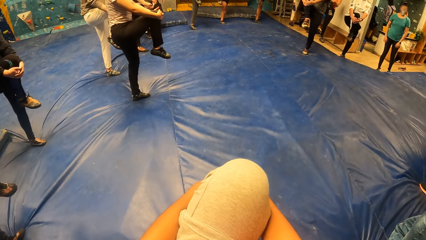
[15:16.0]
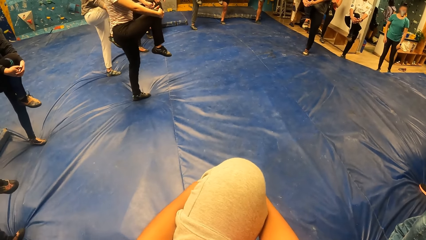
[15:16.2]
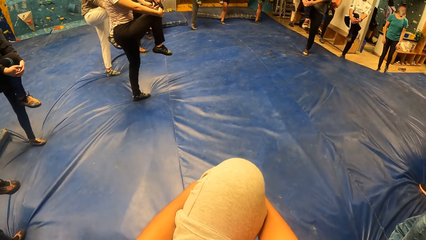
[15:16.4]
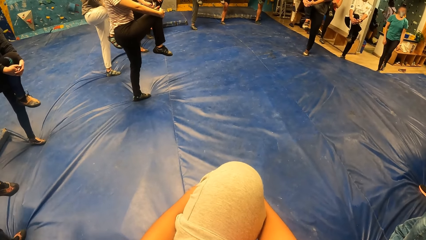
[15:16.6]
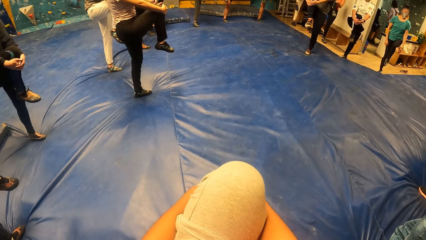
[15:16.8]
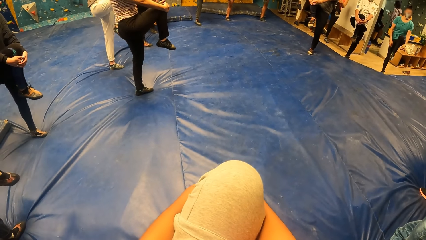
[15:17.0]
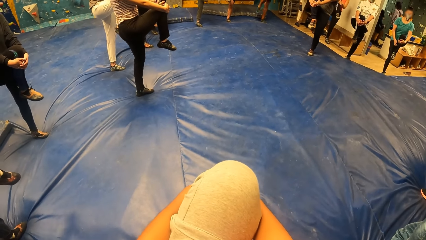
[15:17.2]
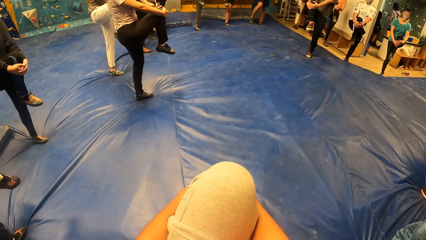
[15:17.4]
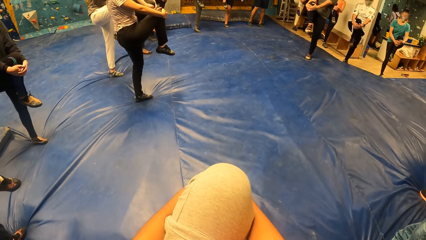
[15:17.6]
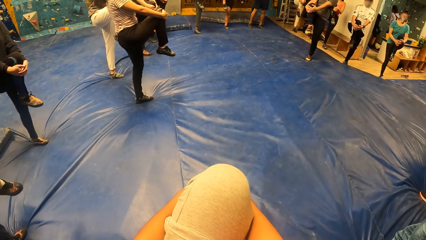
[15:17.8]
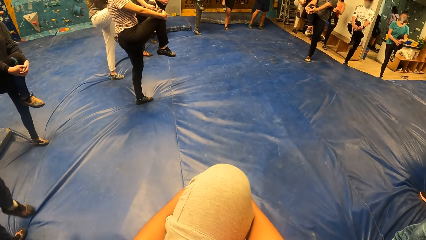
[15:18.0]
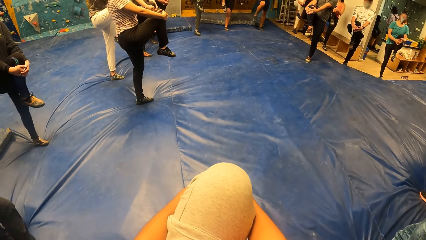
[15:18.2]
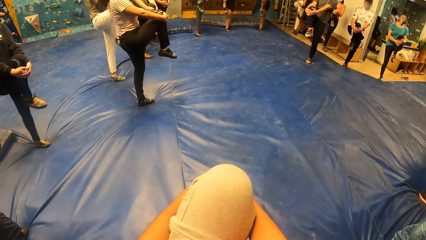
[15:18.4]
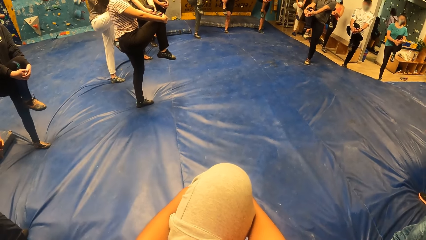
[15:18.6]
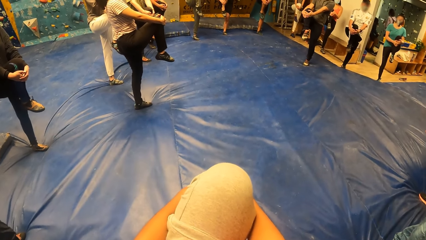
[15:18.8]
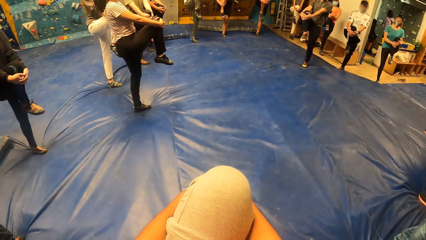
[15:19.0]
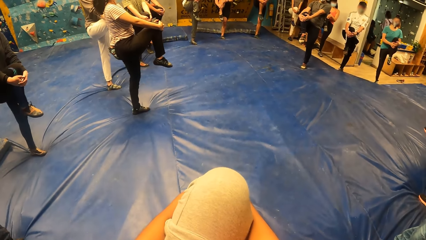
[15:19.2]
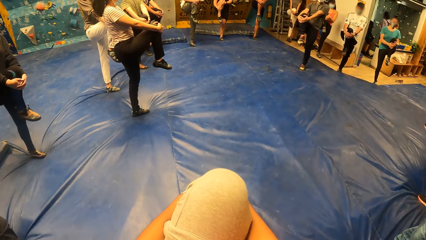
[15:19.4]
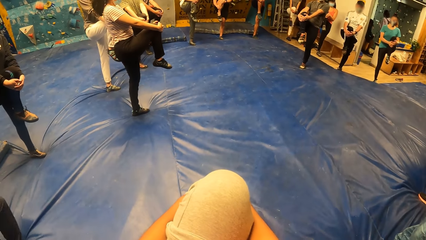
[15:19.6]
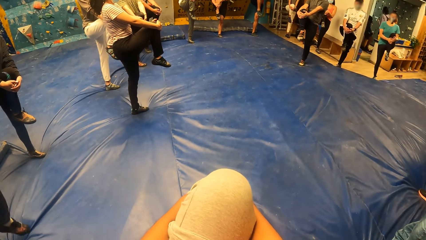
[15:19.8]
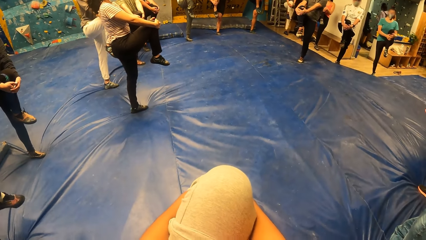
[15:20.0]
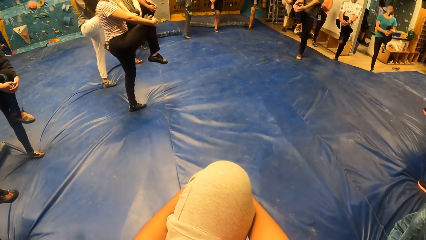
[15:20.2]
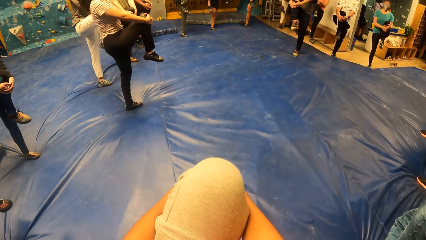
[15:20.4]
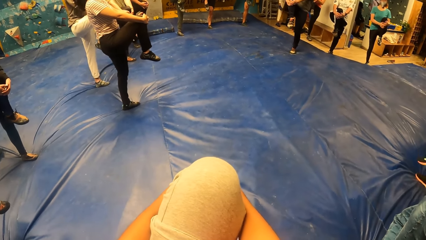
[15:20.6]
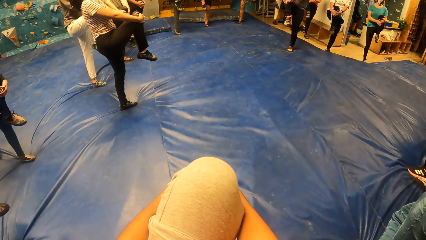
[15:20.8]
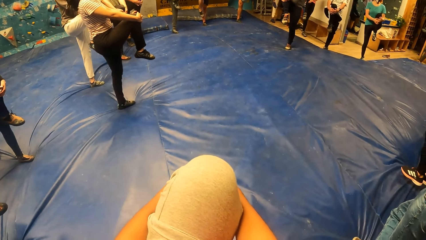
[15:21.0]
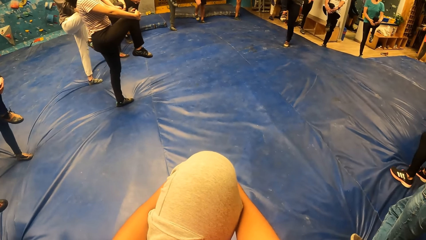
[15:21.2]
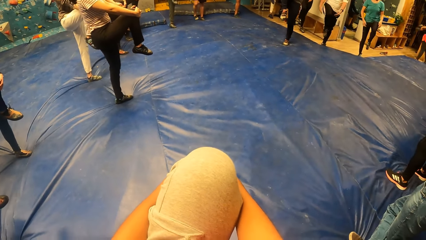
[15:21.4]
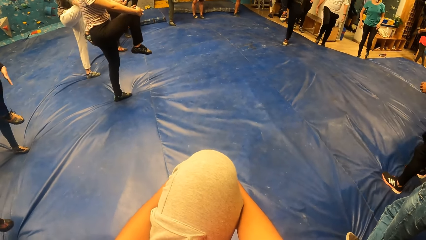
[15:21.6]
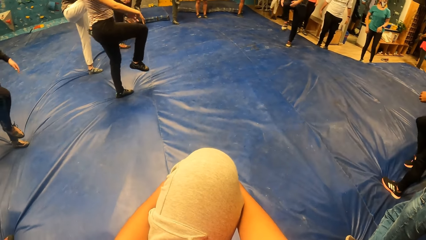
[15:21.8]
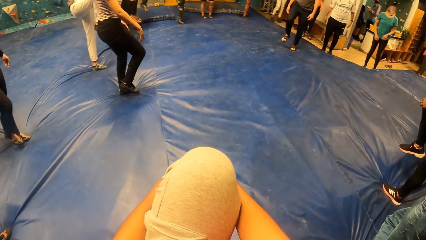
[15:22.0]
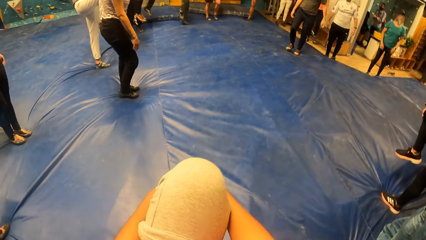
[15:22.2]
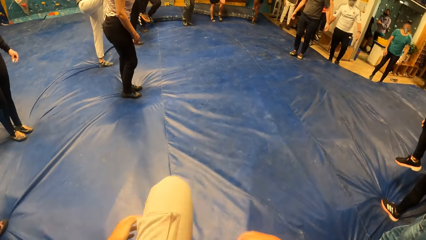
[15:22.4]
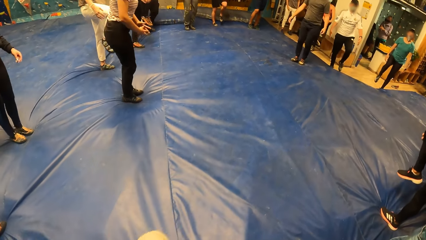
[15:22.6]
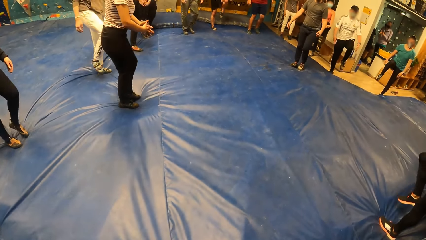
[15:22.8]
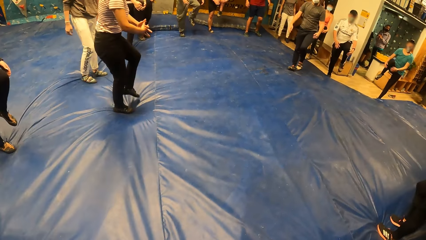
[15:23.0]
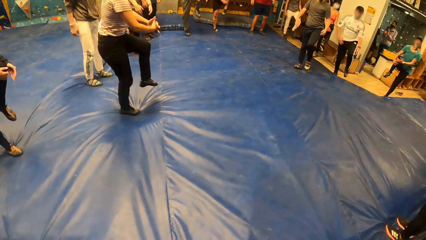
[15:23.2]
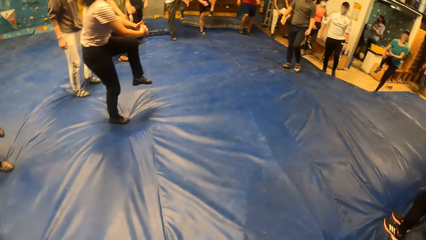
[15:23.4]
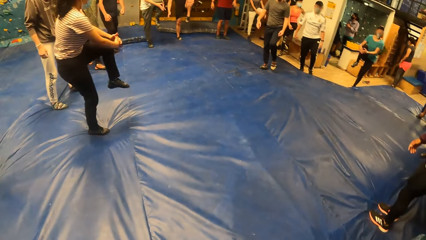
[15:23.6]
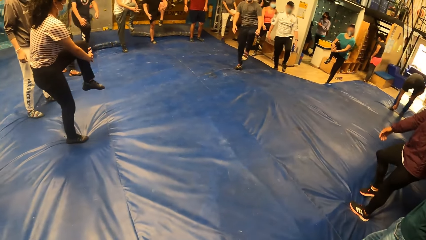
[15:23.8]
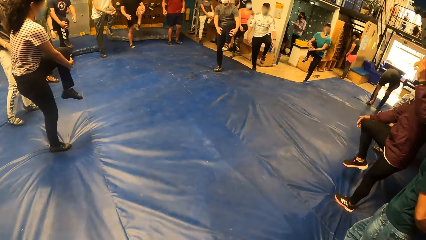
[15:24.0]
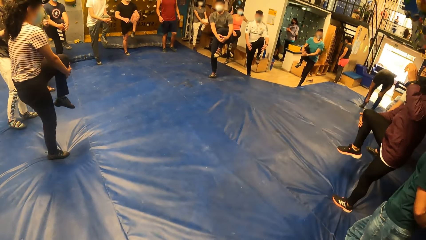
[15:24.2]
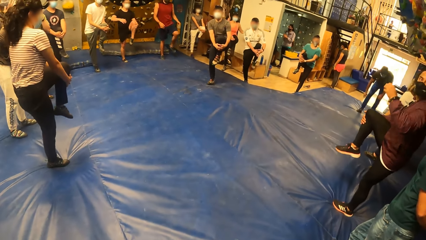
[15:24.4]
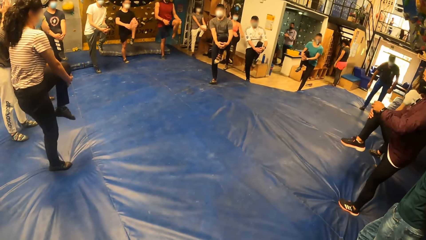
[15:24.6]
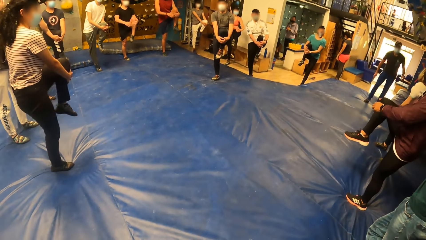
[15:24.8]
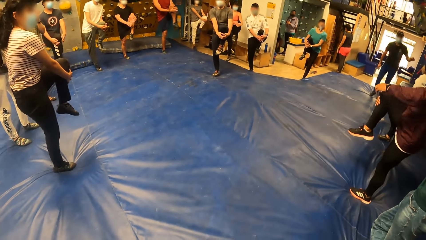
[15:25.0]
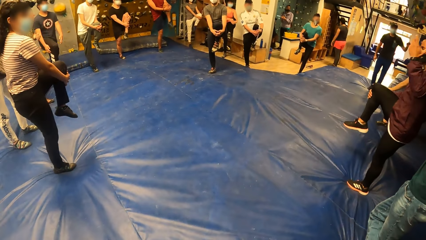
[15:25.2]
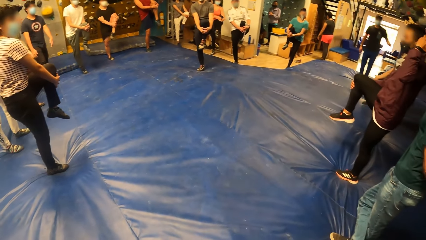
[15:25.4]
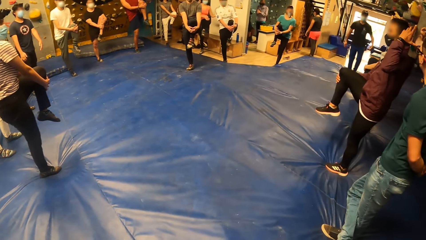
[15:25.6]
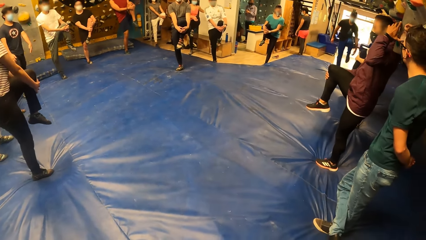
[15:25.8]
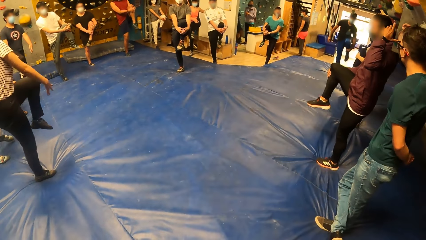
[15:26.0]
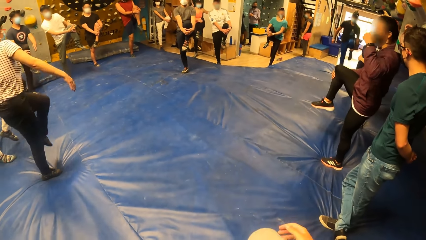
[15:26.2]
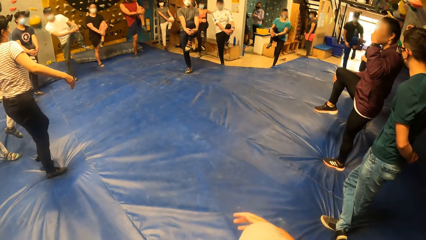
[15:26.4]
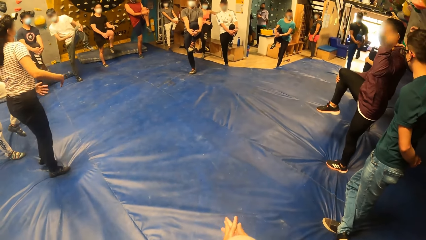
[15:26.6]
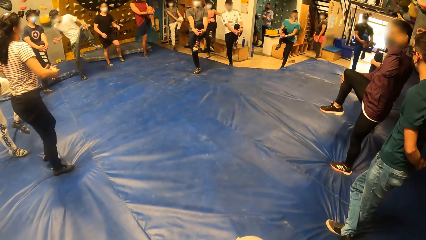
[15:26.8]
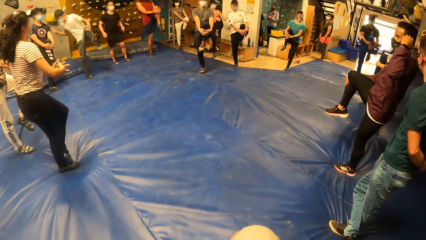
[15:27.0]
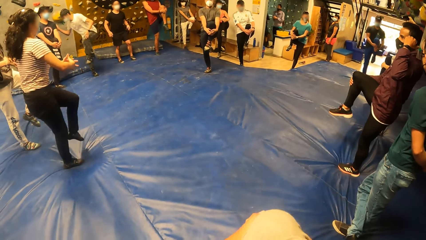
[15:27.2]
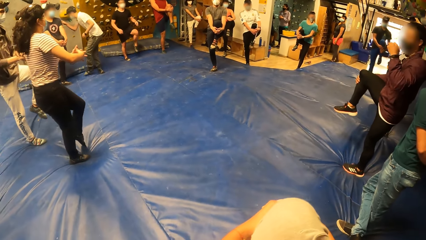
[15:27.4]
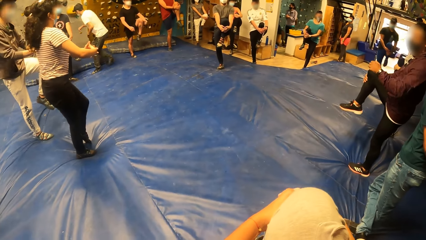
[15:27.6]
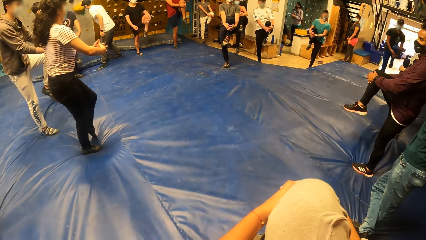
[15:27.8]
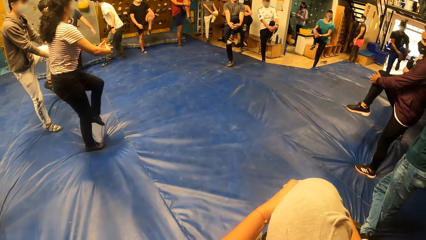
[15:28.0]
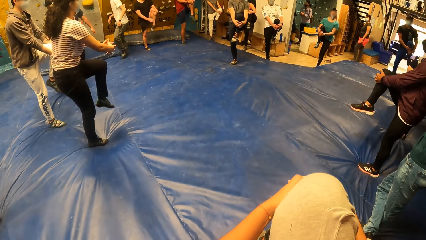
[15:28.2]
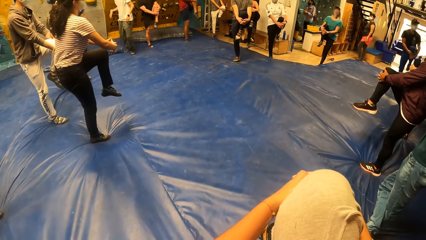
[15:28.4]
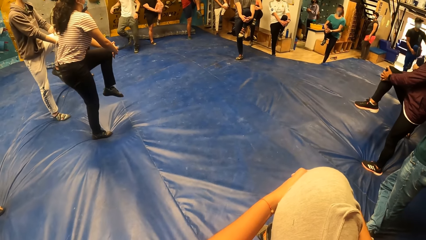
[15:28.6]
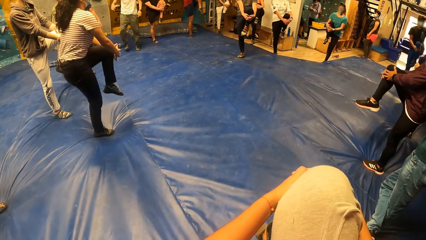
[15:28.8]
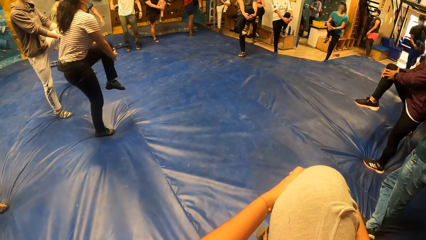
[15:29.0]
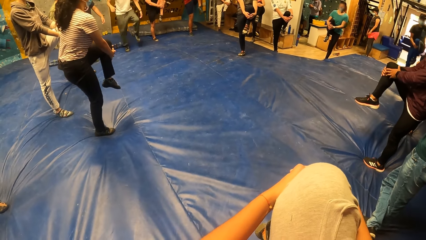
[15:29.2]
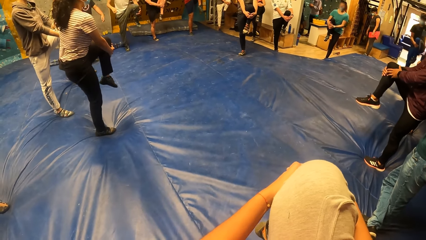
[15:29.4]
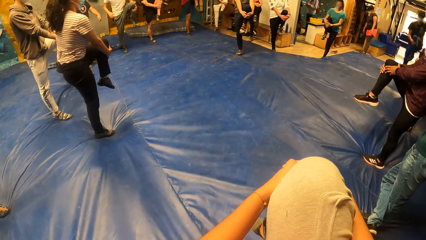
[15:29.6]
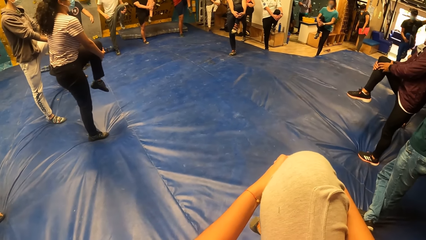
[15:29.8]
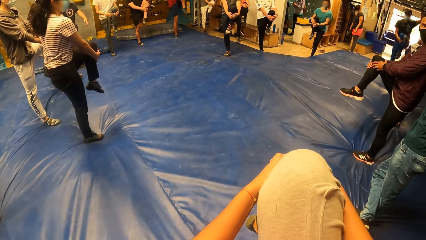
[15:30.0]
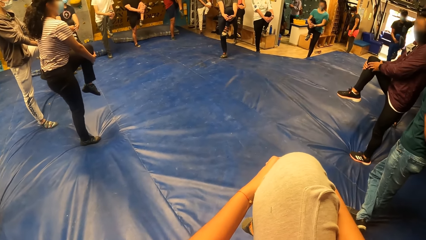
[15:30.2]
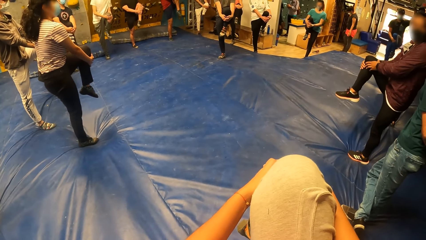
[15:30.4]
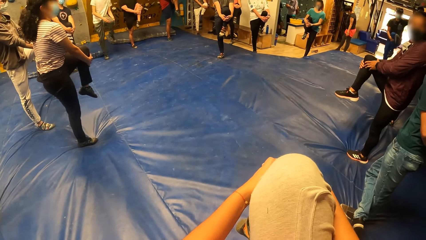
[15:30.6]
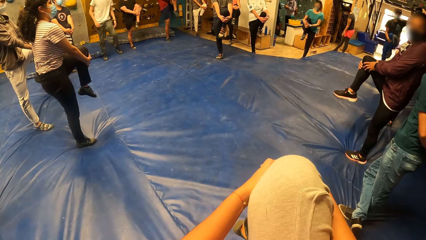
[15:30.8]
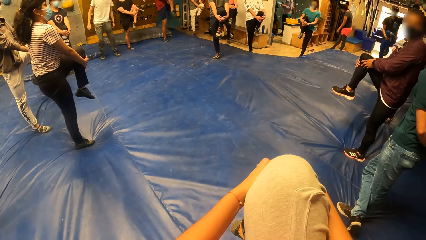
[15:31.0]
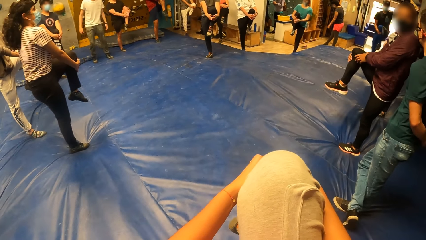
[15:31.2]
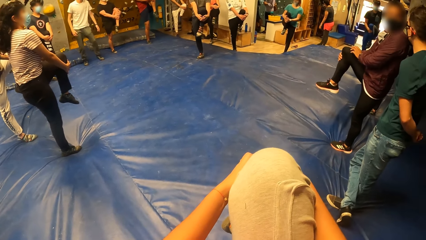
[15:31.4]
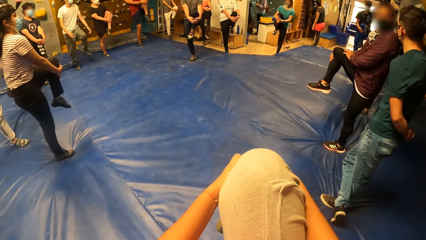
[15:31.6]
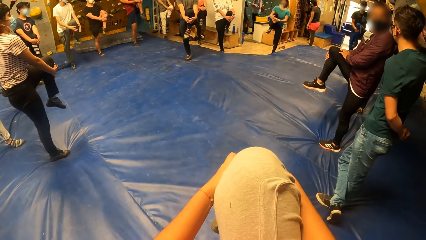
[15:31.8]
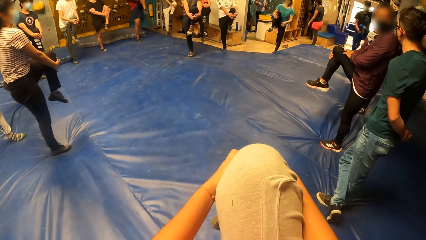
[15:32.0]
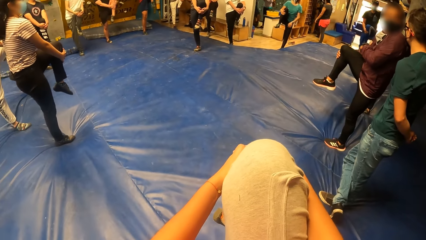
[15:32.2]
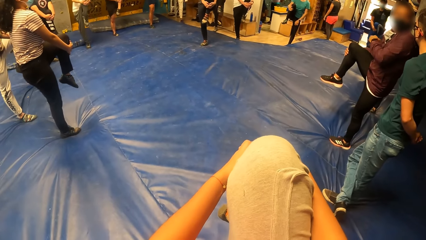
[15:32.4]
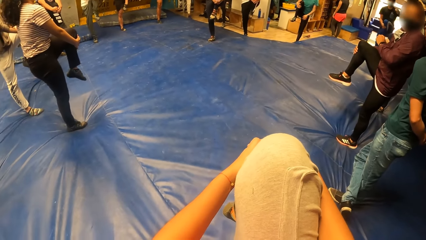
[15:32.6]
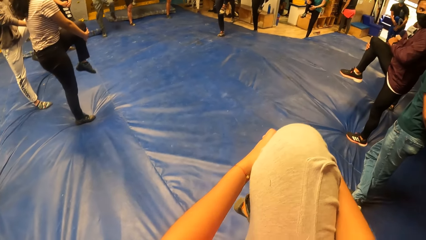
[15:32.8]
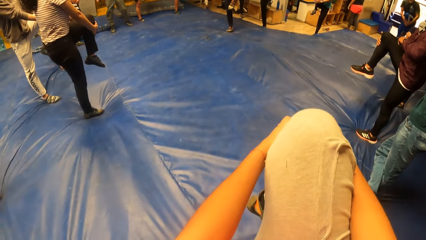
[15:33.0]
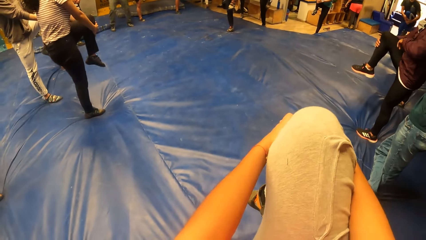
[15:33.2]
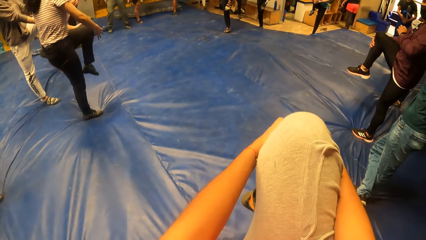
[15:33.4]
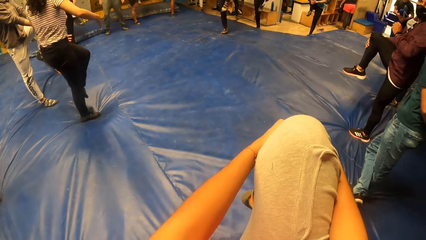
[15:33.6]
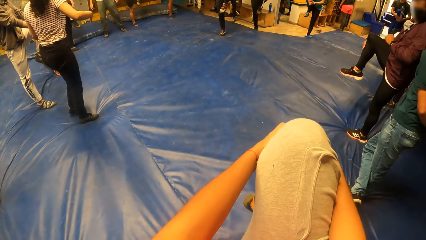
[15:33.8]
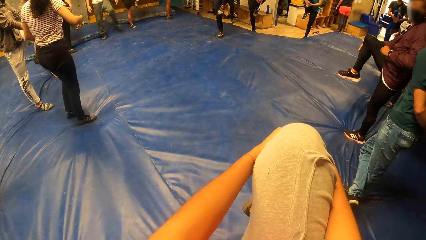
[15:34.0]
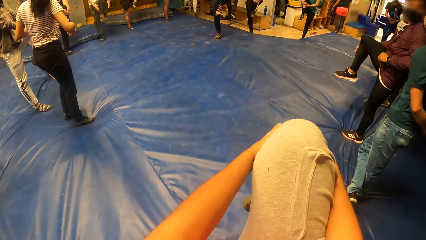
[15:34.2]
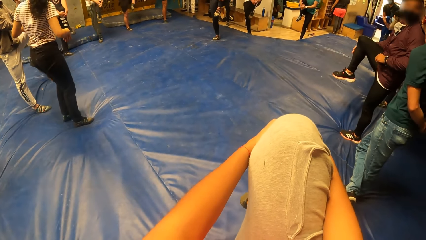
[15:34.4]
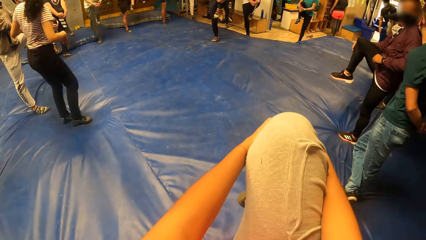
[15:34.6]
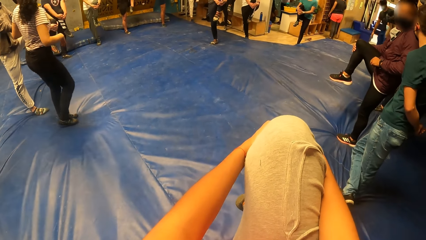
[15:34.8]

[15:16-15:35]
The man holds his right knee with his right hand. The camera wearer holds her right knee with both hands. She raises the knee. The man moves both his hands.
